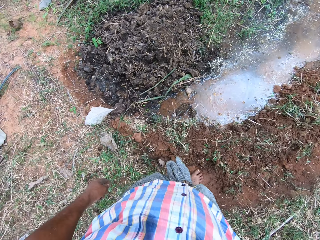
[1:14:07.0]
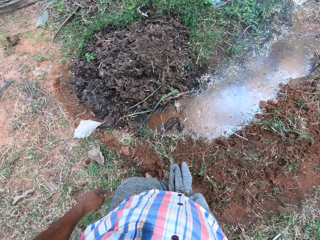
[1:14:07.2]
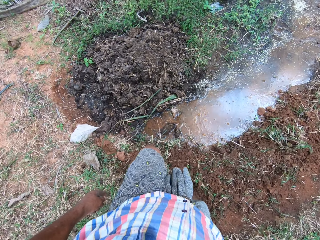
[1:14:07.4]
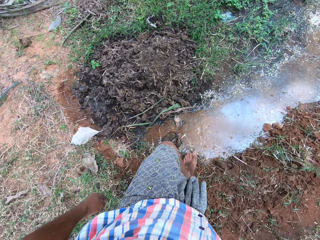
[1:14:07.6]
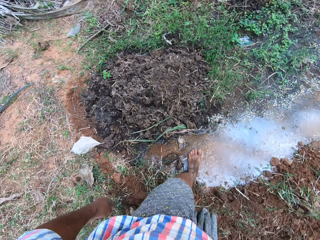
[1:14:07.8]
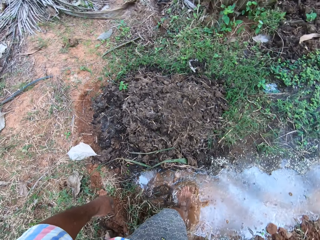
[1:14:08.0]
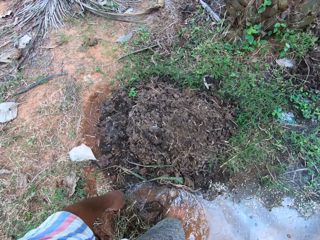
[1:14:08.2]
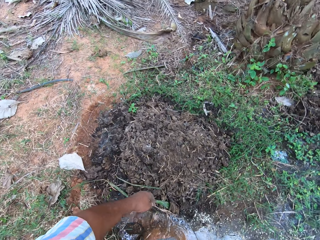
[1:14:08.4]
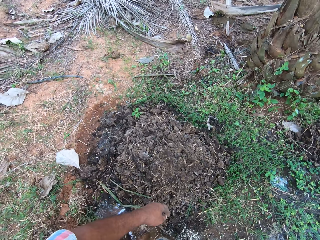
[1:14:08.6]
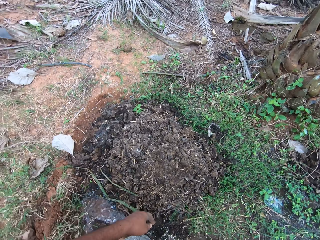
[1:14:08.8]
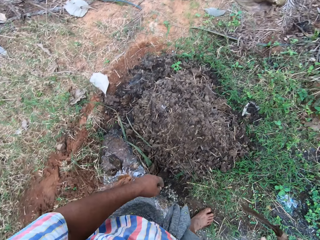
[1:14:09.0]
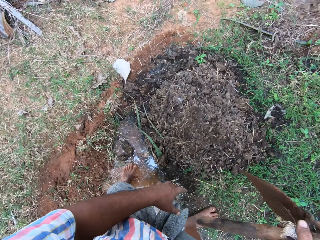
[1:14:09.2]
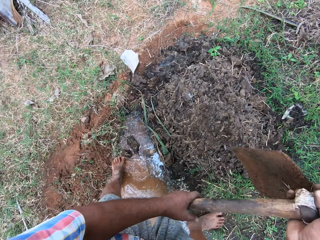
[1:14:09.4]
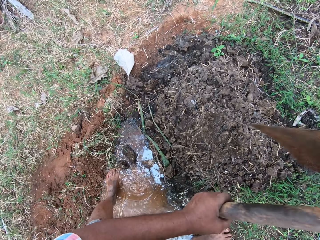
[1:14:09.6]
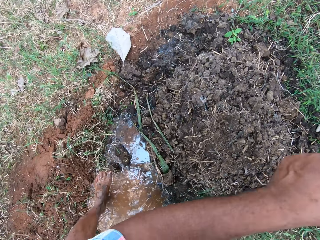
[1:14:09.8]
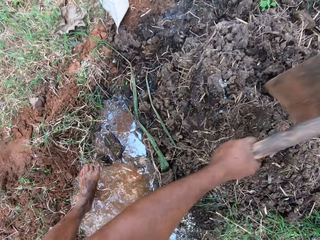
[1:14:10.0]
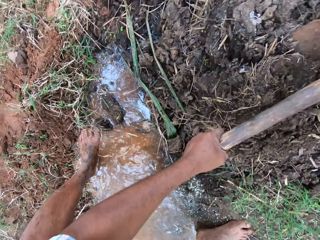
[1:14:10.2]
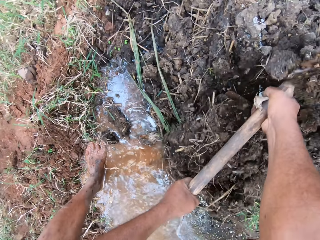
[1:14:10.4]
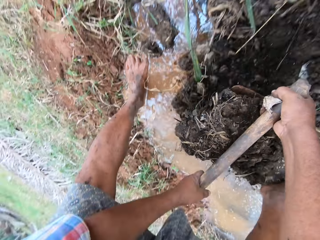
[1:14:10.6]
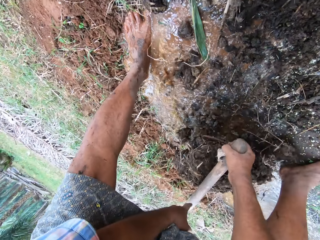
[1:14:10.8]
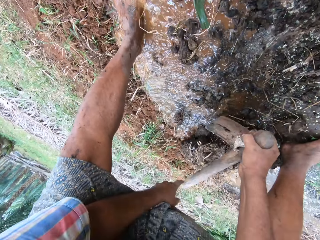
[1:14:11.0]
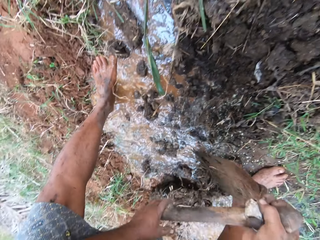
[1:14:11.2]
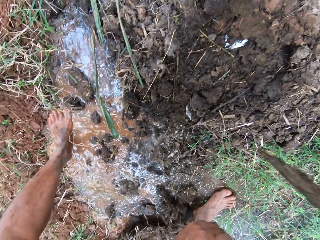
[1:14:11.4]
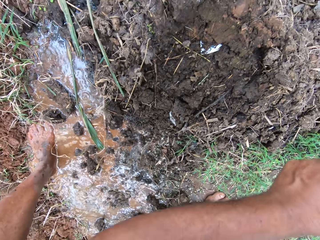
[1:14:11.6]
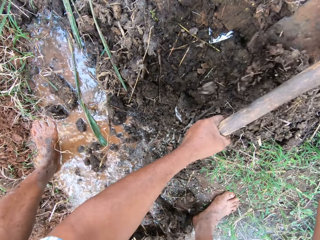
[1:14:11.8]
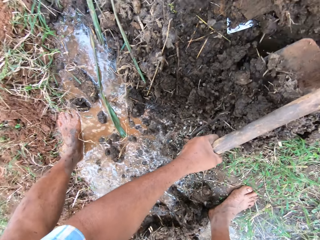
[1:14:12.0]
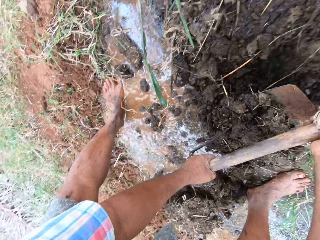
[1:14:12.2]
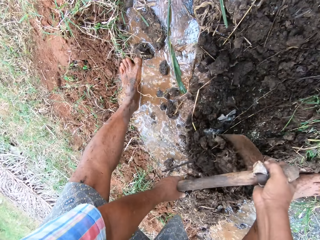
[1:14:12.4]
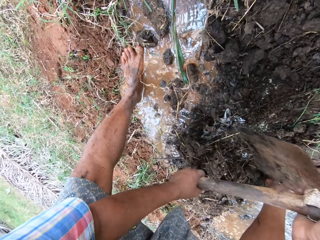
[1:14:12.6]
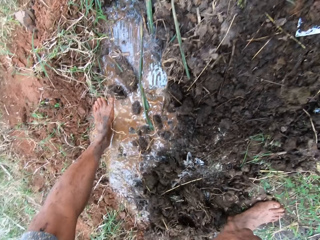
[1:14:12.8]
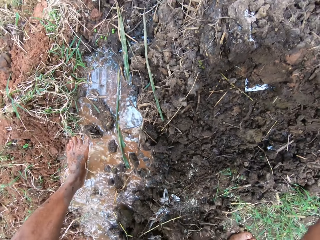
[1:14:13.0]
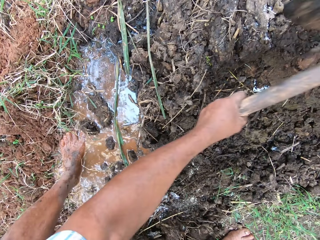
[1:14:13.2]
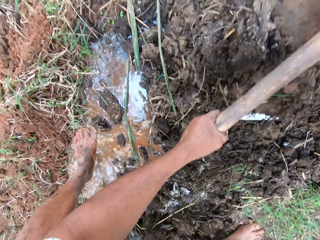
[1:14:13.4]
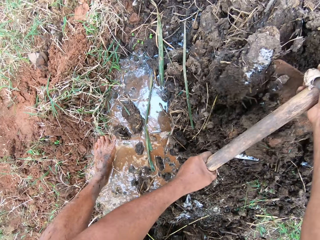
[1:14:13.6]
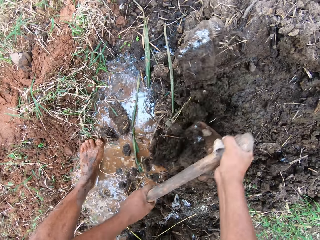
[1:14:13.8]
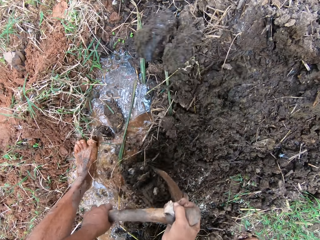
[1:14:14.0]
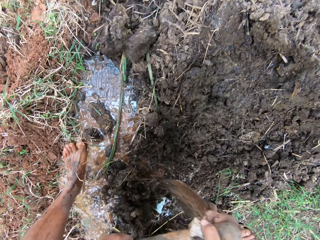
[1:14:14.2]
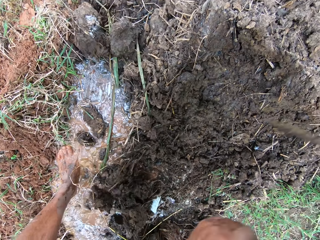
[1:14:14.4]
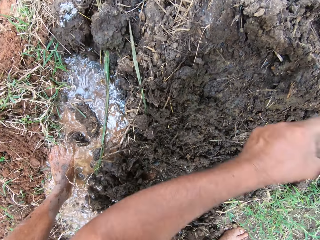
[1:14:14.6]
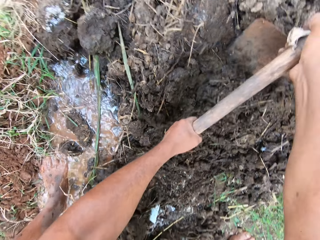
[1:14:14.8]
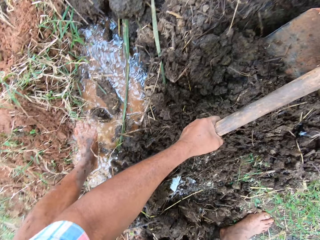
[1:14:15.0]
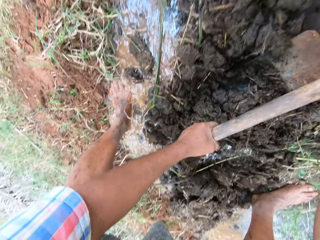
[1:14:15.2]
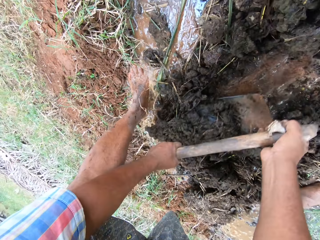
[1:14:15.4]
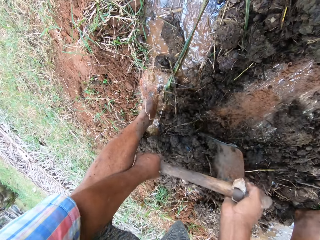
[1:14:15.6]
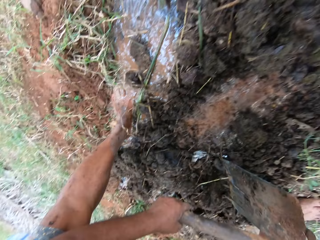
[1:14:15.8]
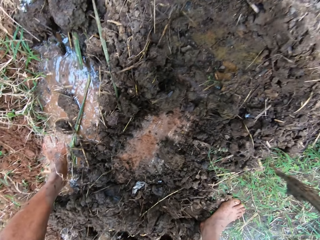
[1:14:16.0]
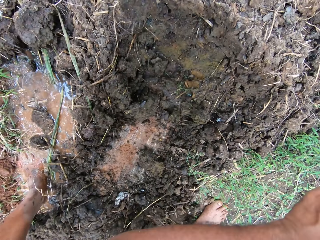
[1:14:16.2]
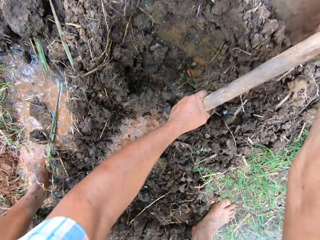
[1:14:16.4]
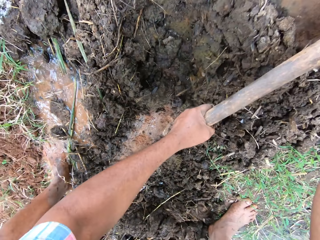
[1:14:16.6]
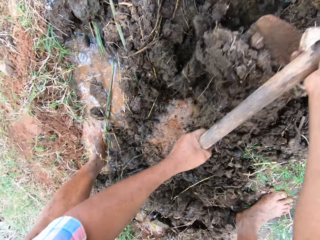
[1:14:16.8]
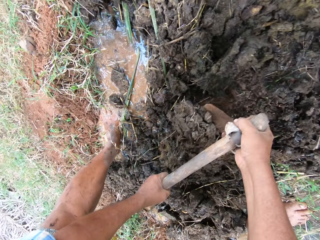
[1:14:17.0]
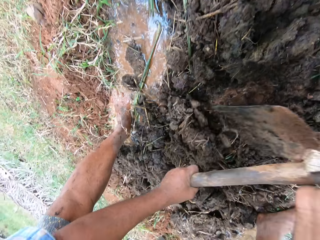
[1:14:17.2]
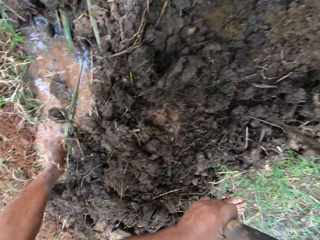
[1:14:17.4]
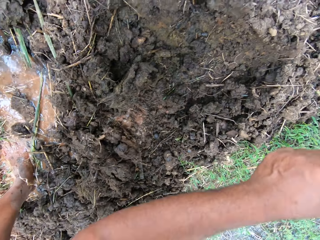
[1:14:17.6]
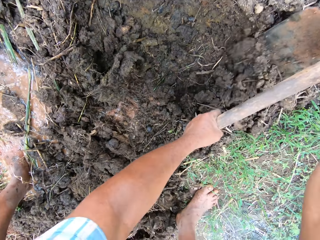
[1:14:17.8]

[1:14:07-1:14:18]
The camera wearer steps into water. They lift up the hoe. They spread the soil on the ground with the hoe. They dig soil into the water.

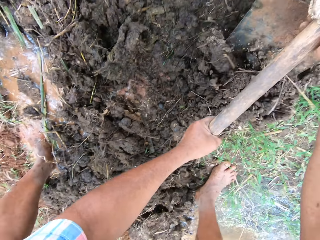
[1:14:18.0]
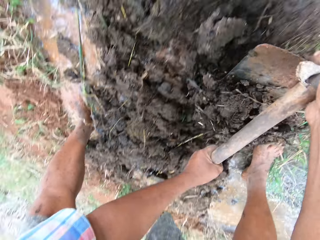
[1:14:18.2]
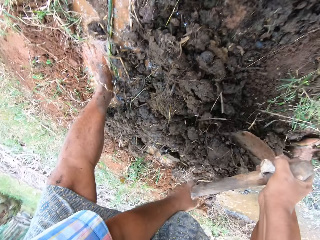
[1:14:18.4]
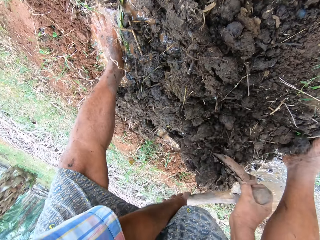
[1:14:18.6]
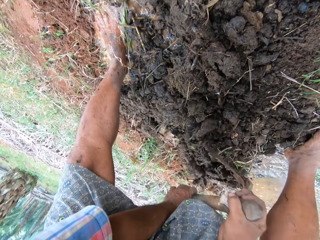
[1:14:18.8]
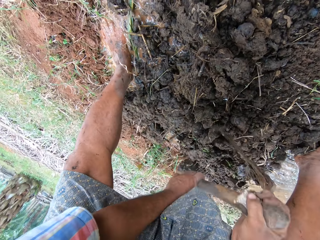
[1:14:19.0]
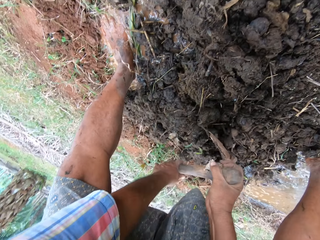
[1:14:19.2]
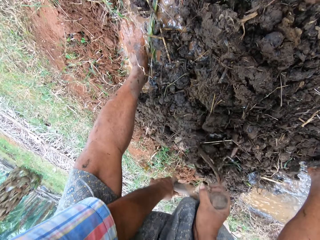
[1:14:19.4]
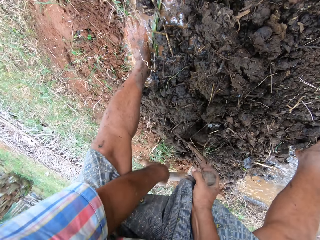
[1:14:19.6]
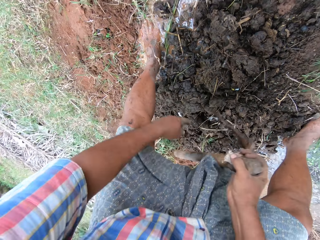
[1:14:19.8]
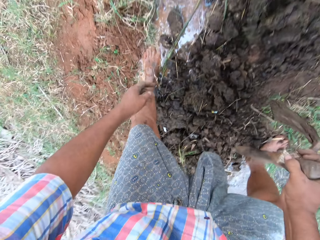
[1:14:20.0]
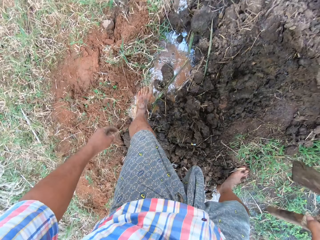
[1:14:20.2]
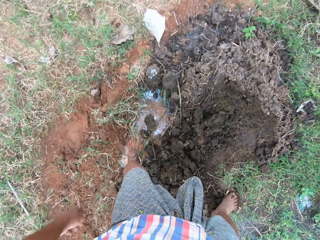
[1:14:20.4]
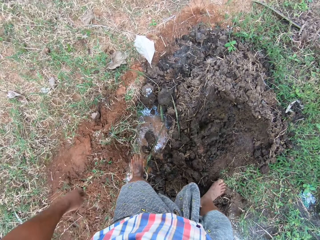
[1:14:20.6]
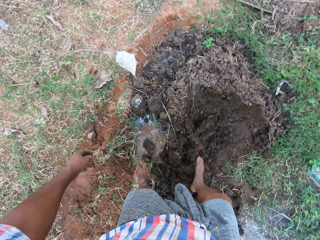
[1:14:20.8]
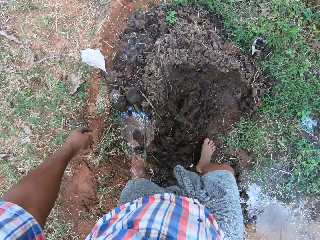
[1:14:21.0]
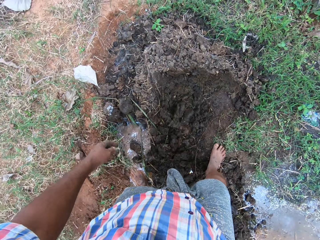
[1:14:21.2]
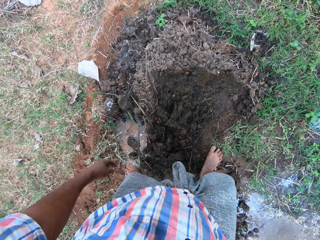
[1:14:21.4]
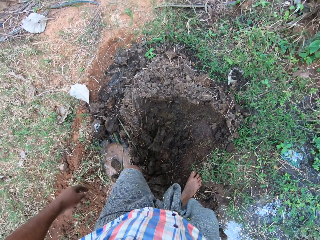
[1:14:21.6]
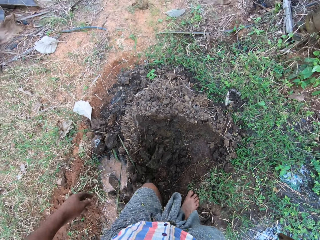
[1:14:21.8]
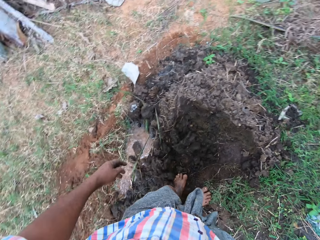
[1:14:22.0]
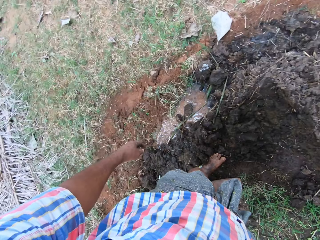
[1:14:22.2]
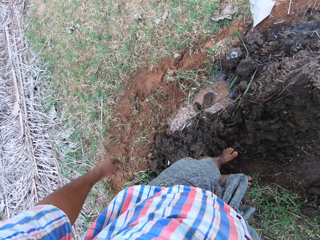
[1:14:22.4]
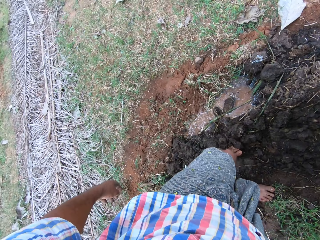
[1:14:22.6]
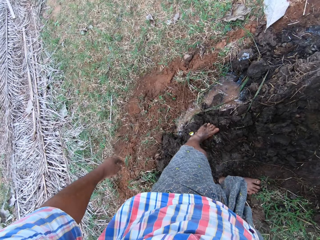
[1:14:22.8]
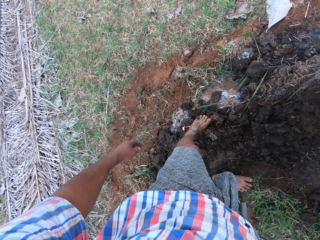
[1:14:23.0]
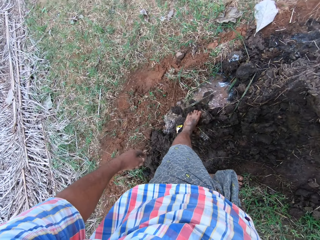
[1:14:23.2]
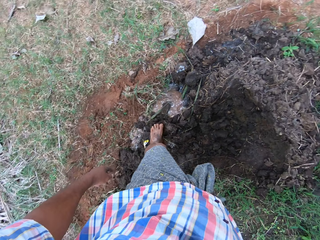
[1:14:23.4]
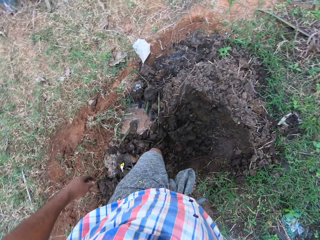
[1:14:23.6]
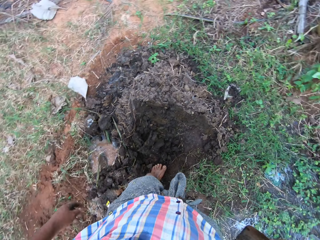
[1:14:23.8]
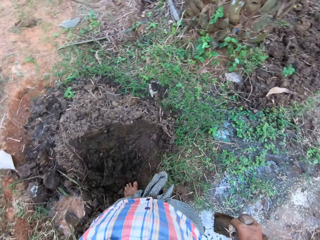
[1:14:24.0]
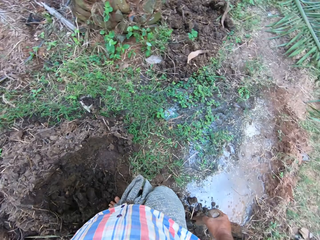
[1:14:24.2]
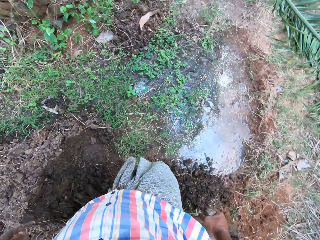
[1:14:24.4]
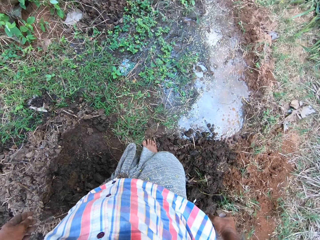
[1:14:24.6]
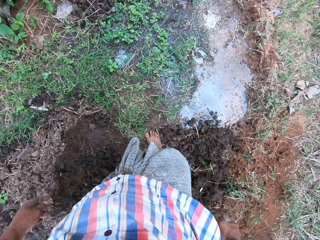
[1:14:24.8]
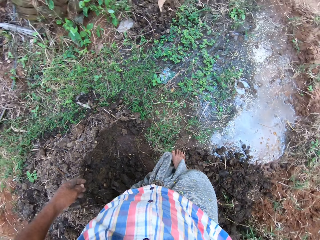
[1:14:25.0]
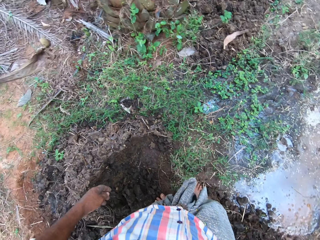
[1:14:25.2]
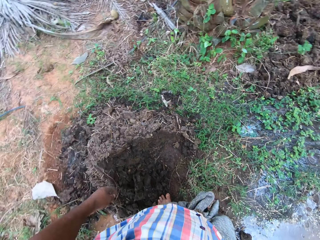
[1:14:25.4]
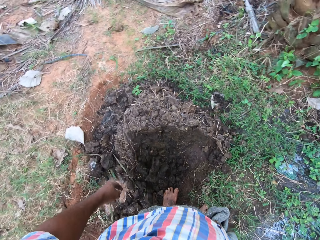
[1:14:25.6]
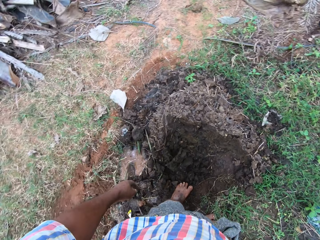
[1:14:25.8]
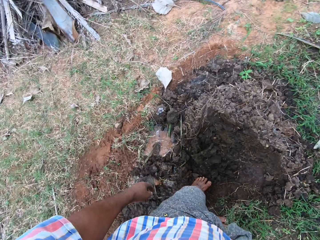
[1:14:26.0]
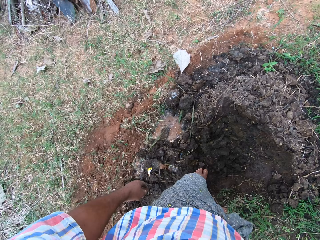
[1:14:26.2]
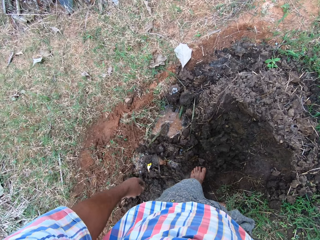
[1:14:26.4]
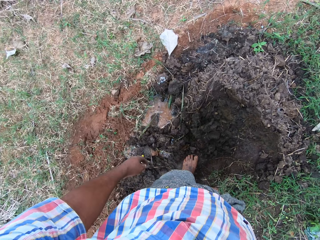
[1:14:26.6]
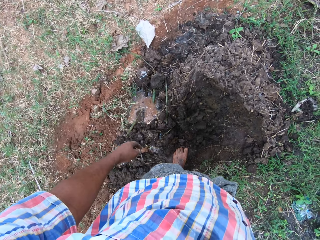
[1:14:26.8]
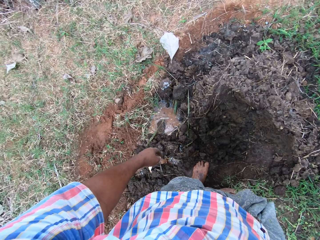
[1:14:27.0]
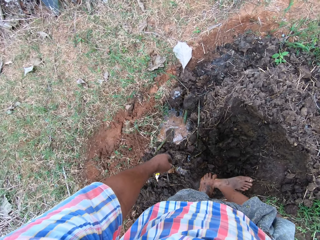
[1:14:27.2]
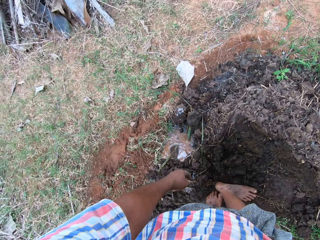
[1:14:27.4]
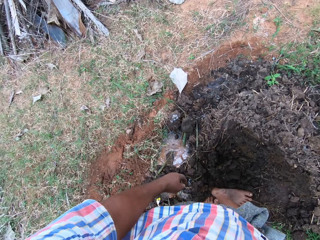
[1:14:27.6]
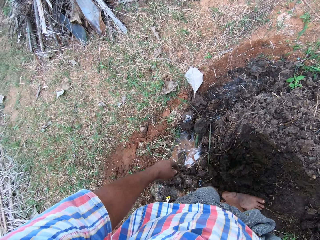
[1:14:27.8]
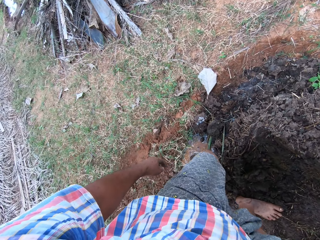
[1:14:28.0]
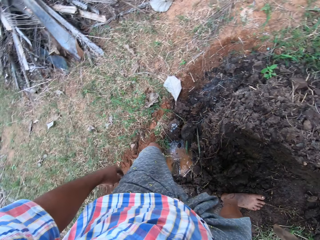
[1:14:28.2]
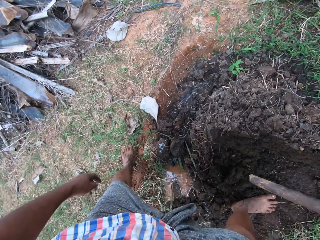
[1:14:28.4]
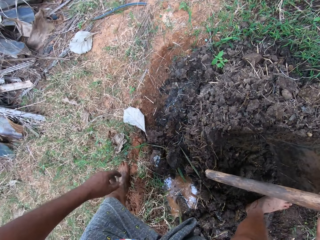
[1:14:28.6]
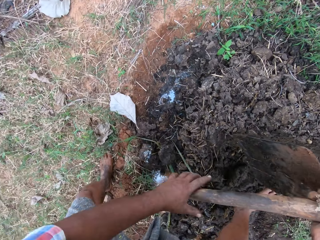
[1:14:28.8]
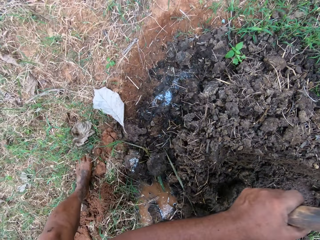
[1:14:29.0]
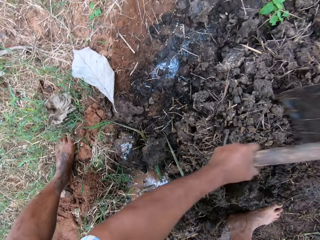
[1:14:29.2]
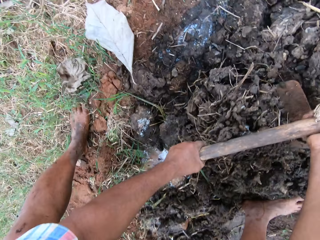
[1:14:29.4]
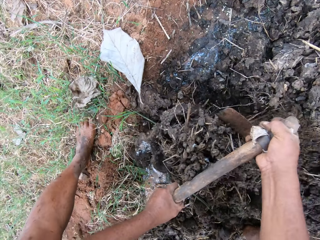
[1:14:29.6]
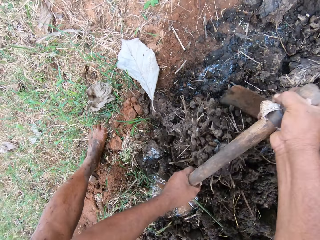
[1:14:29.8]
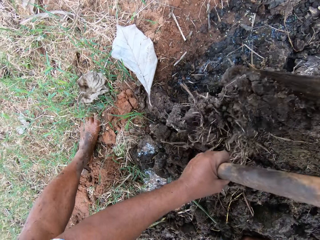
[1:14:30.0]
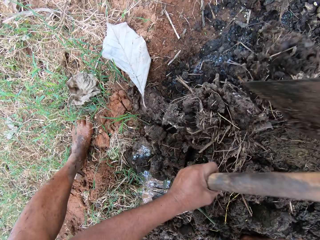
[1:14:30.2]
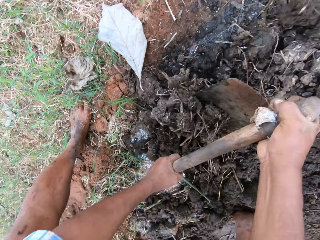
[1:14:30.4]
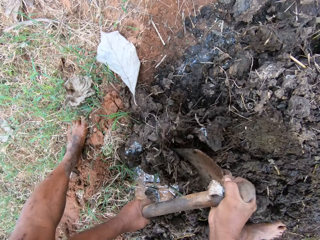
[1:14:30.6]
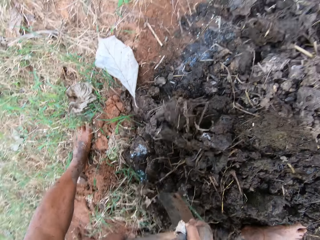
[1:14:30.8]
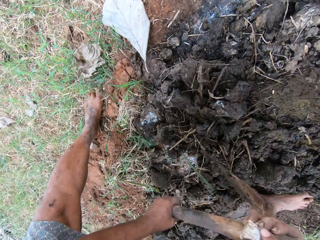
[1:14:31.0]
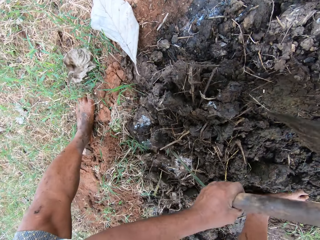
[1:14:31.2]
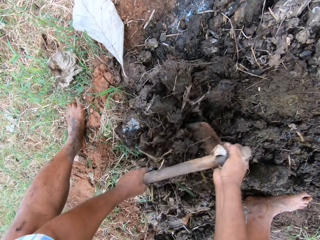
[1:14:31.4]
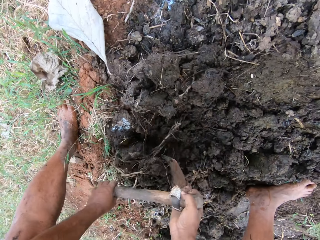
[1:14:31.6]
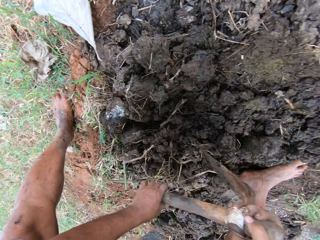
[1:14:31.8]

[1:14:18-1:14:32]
The camera wearer spreads the soil with his foot. He stands from the position, pushes the soil with legs and looks around. He moves near the soil. He spreads the soil with the hoe. He digs the soil into water.
